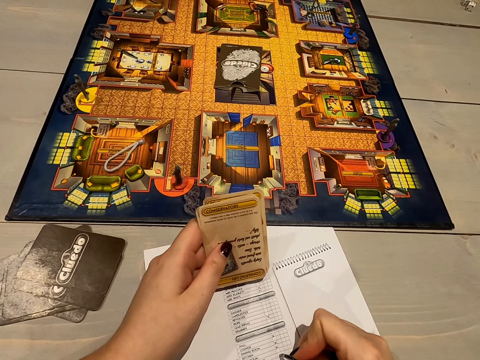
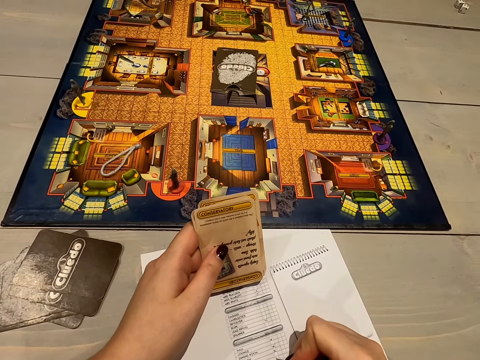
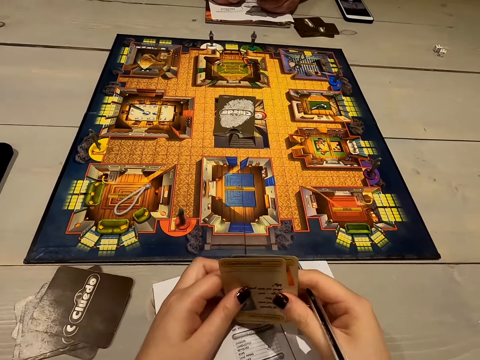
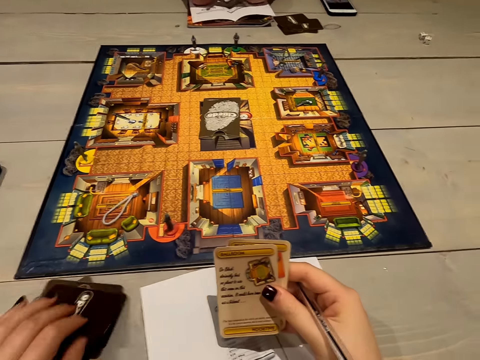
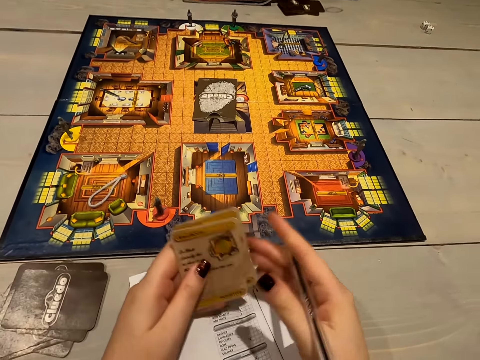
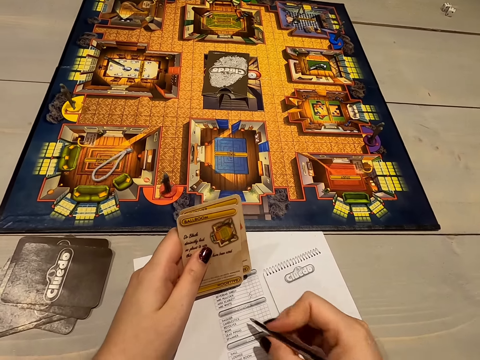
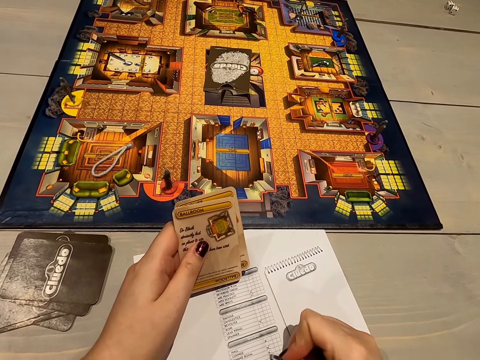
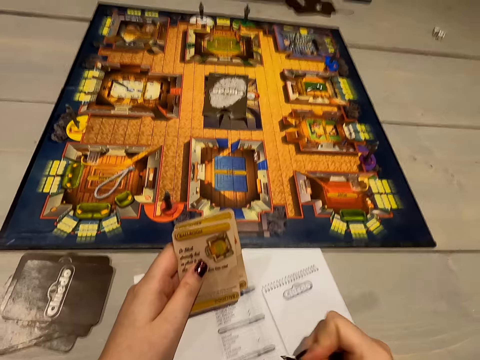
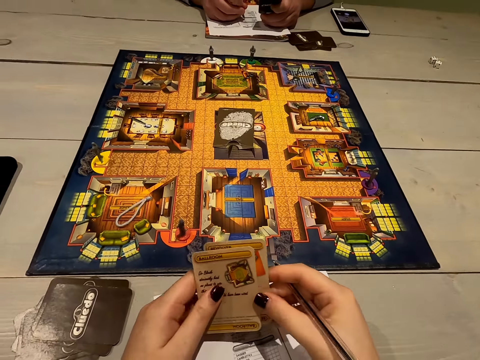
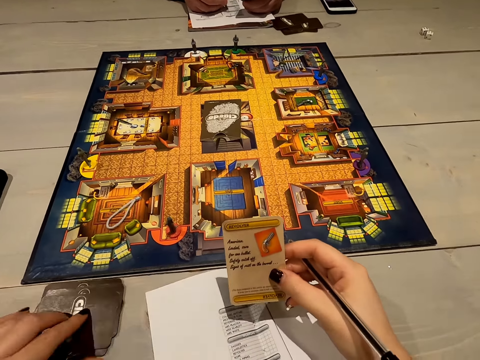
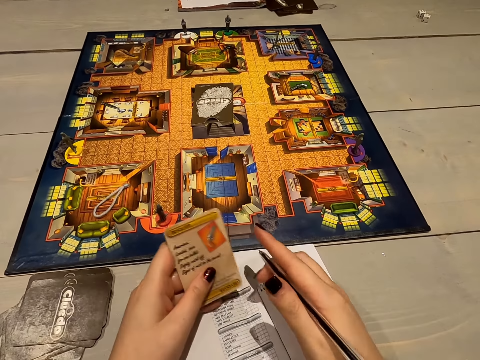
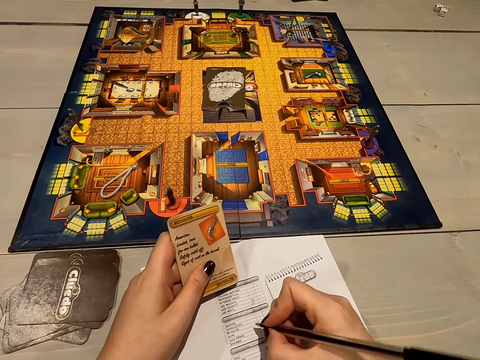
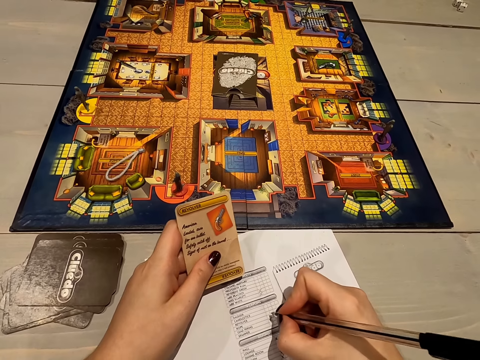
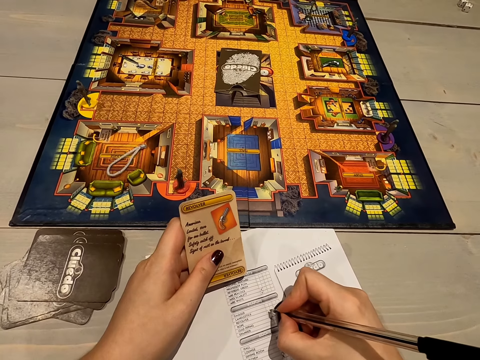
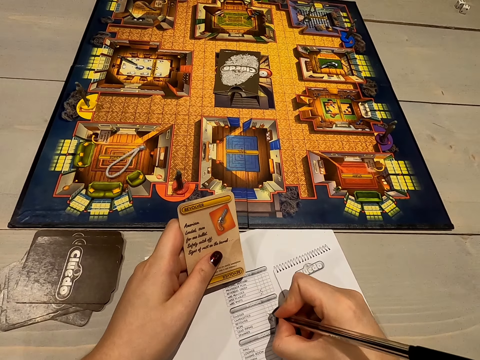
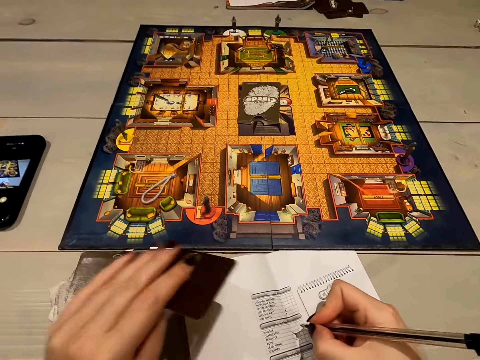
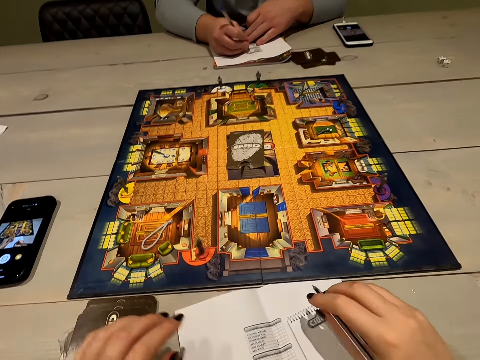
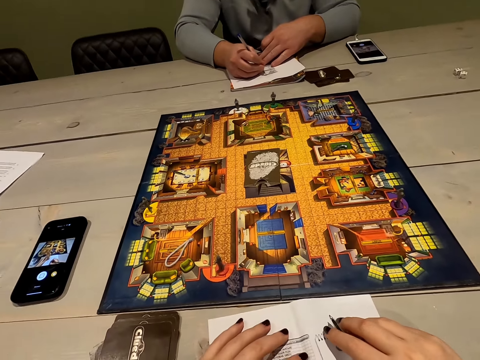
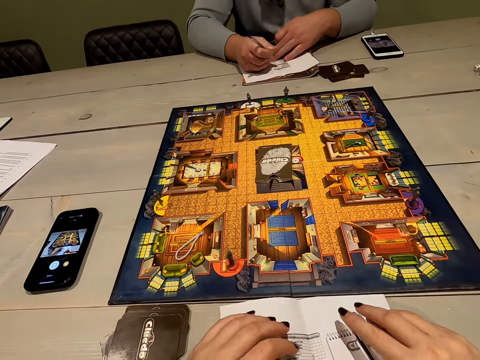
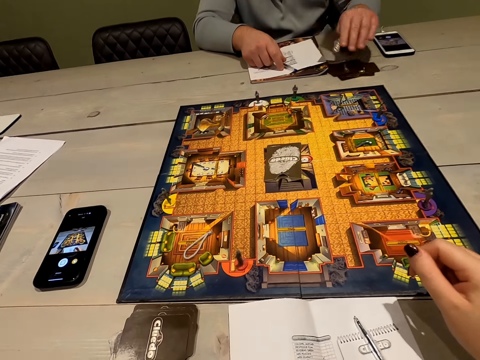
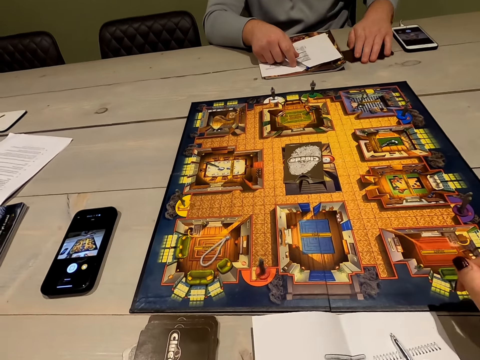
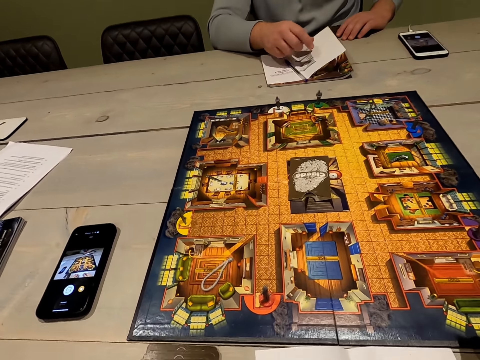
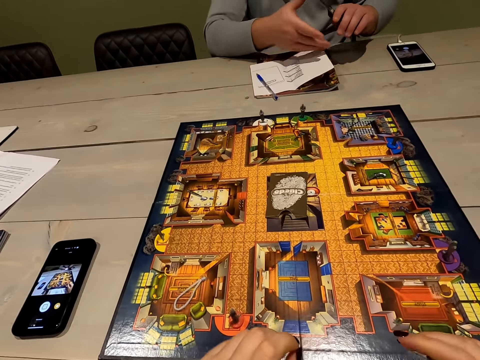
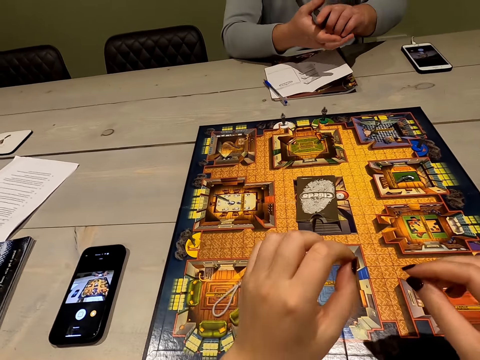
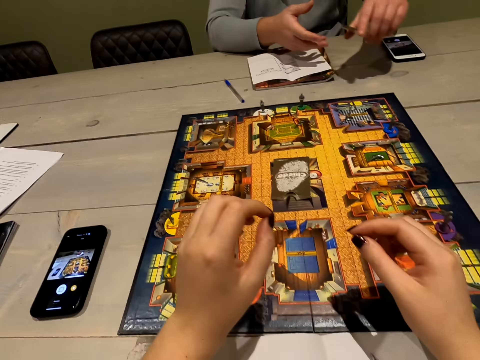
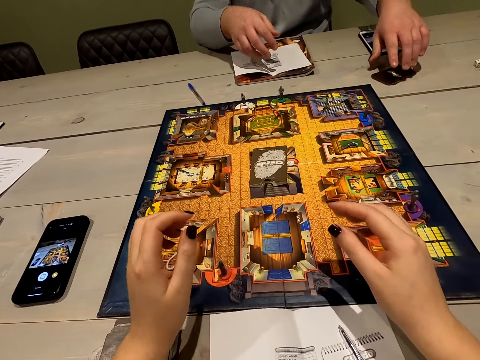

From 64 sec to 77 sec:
The camera wearer writes and puts a card down. They write and put the card down. They drop a pen. A person puts the cards aside.

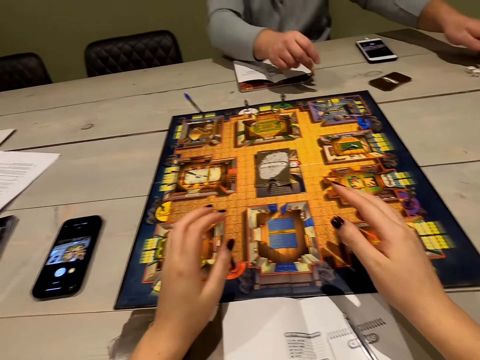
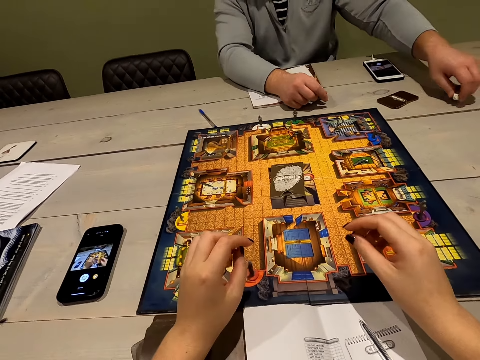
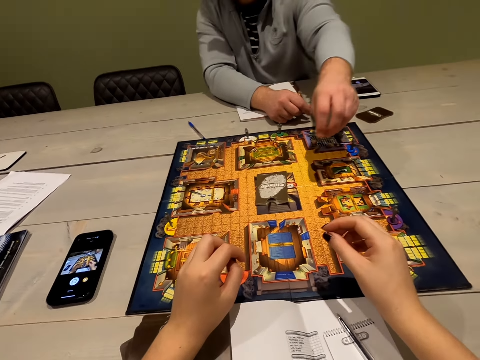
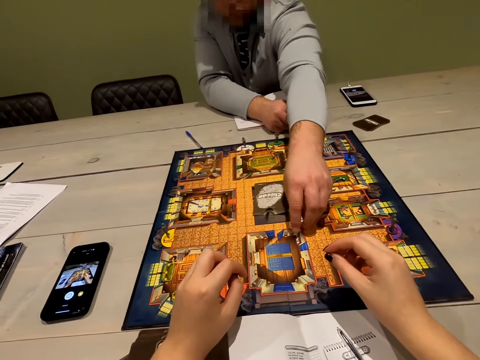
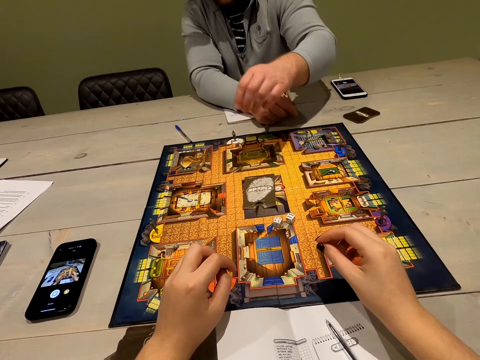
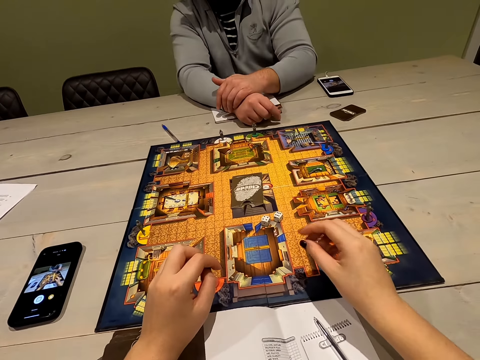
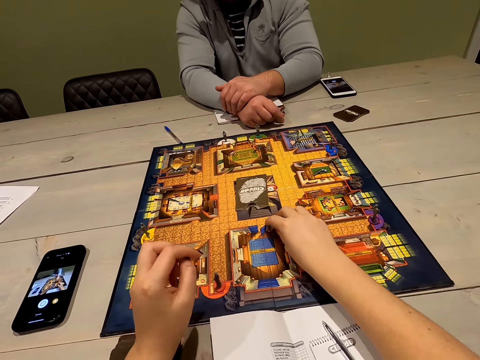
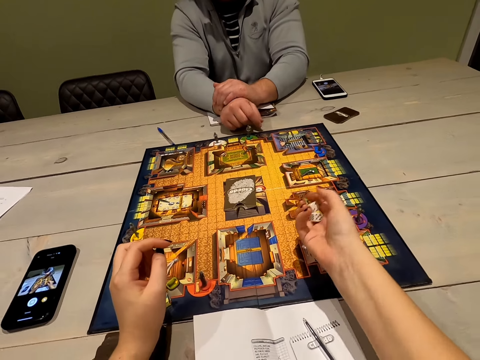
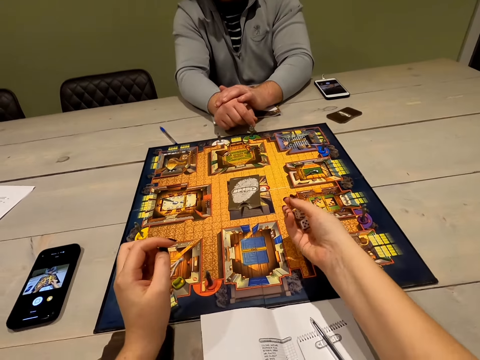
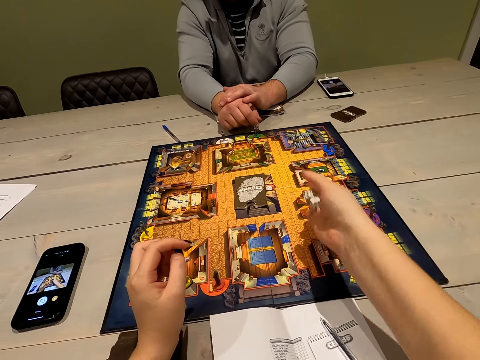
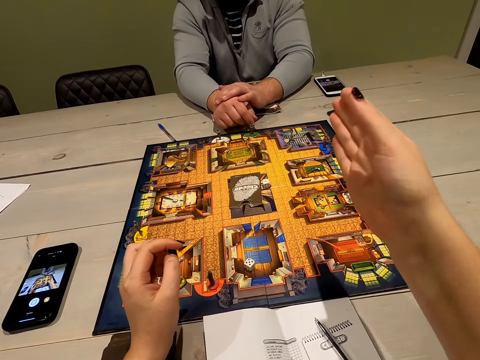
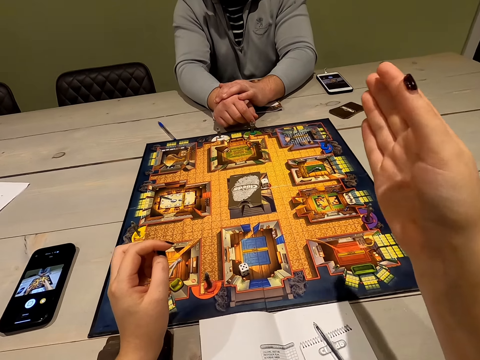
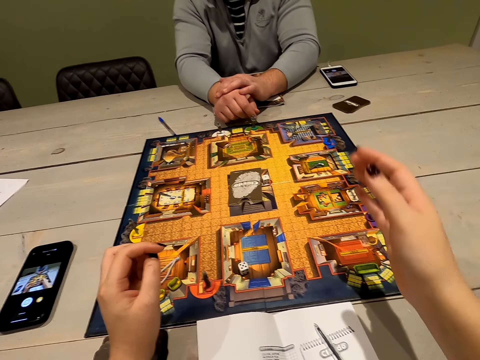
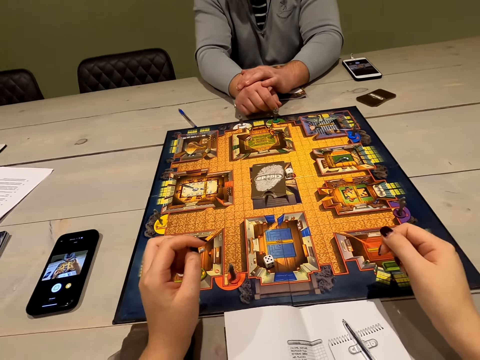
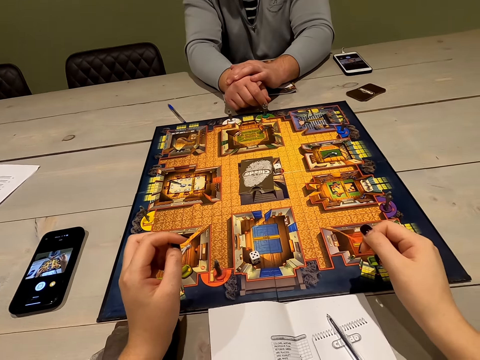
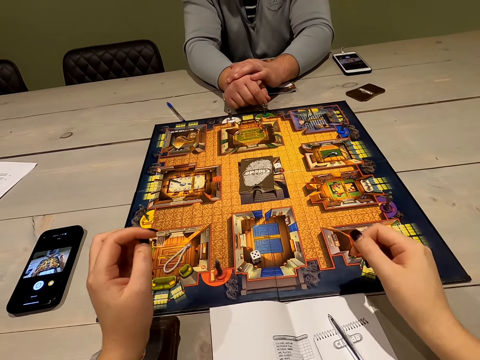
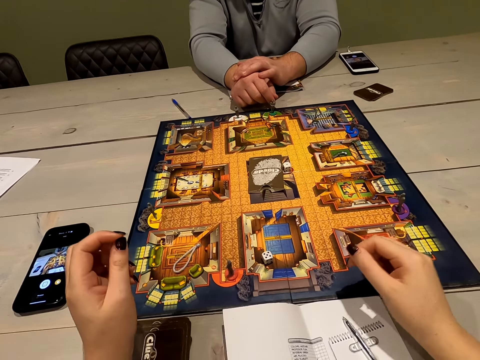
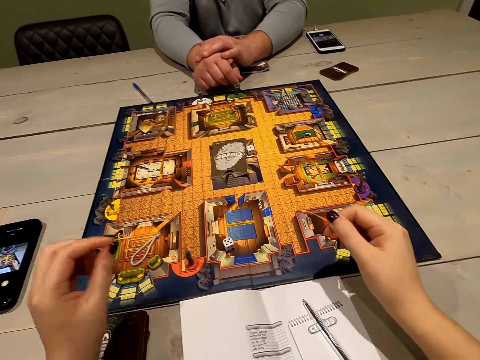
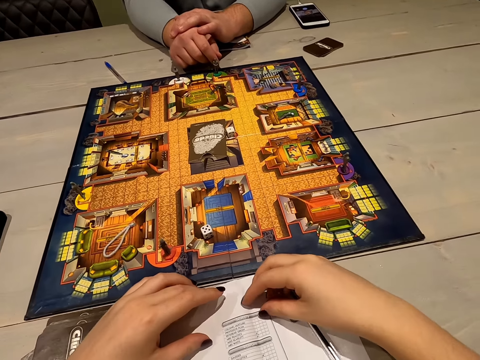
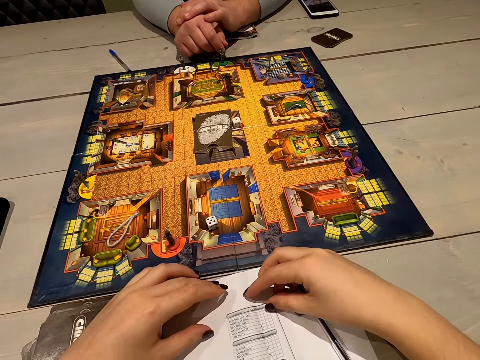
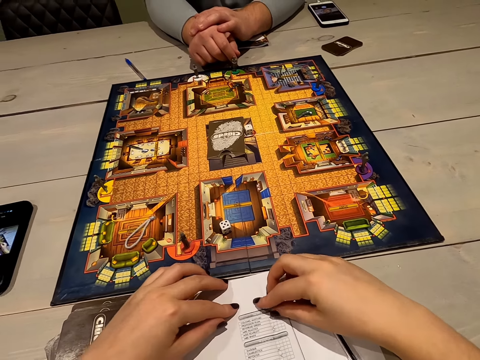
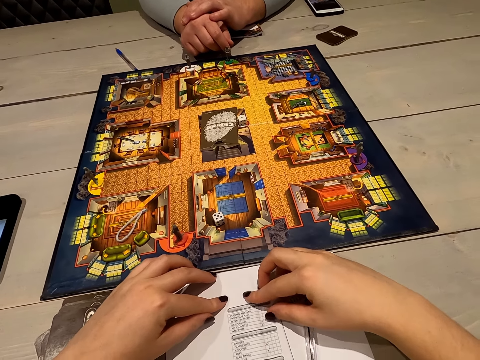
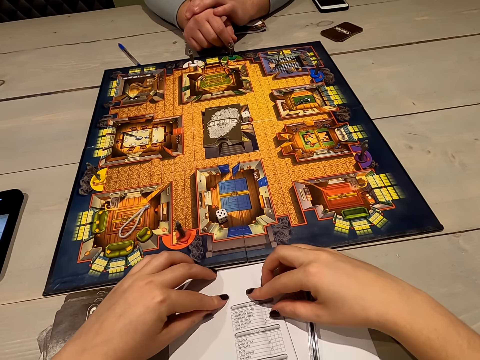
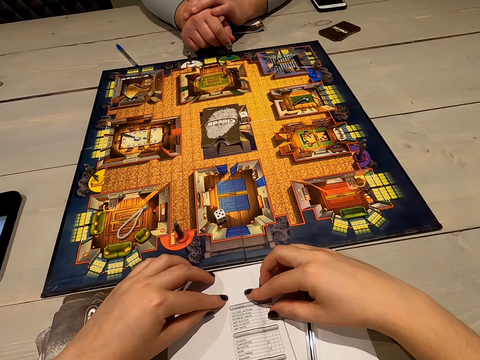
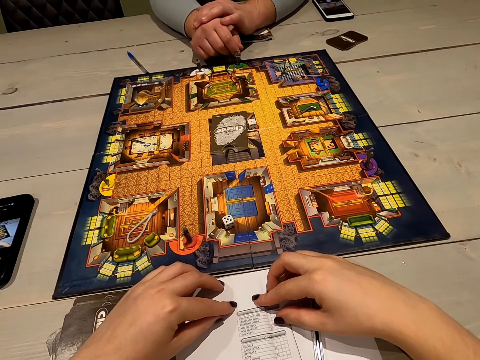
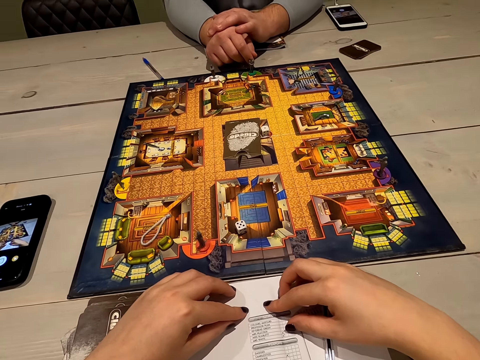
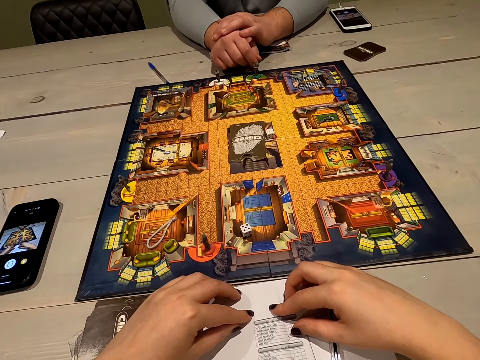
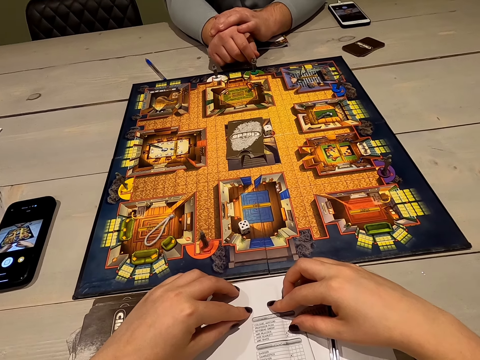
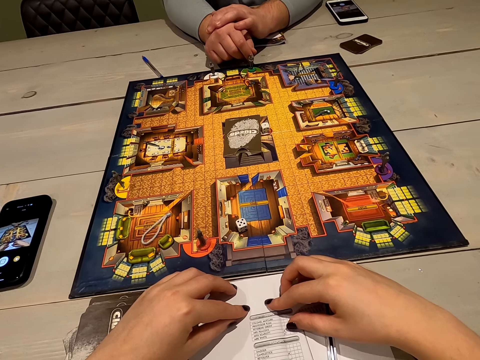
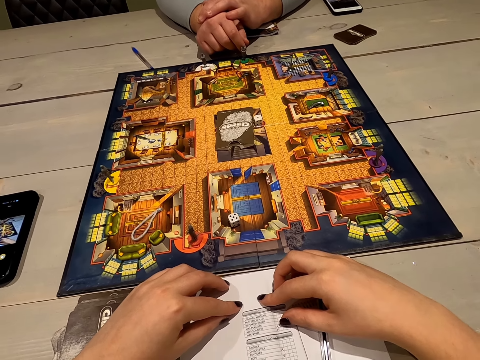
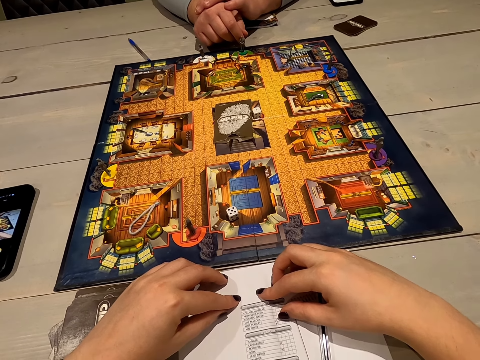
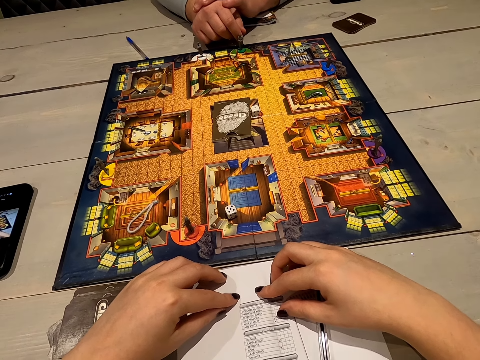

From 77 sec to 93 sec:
A man picks a dice and puts the dice on the board. The camera wearer picks the dice and rolls the dice. They look at the game board.
